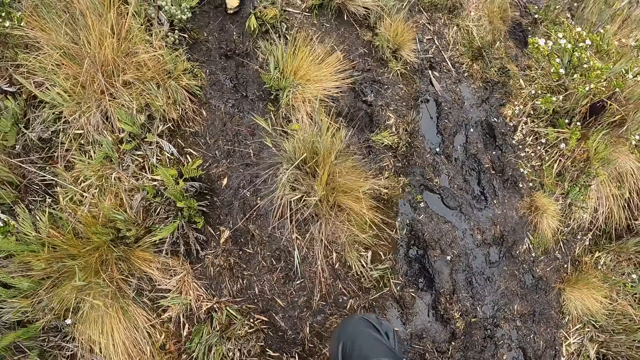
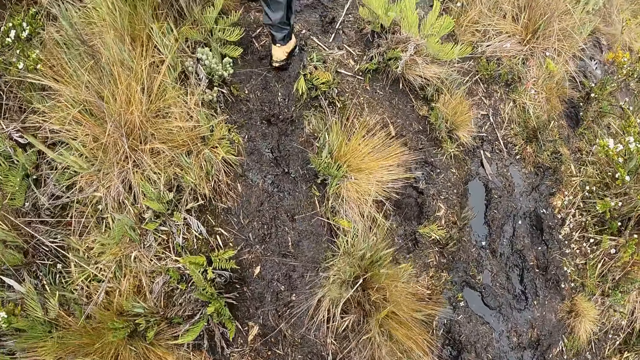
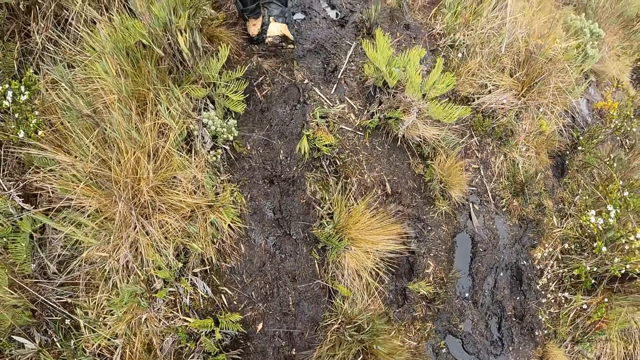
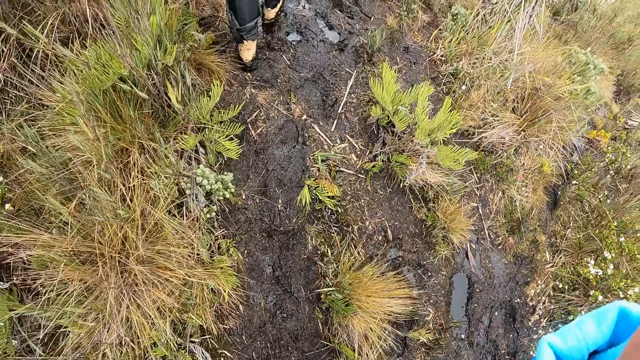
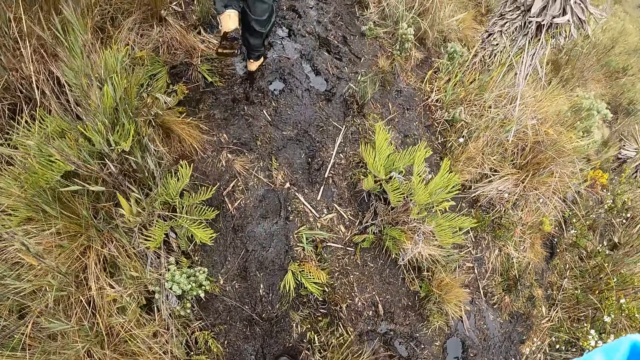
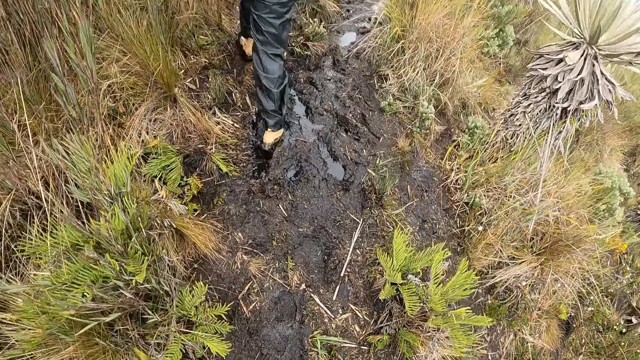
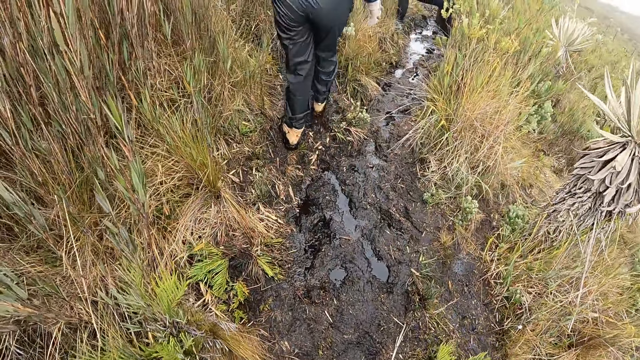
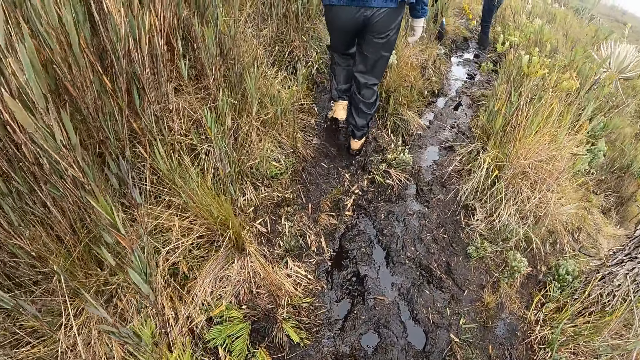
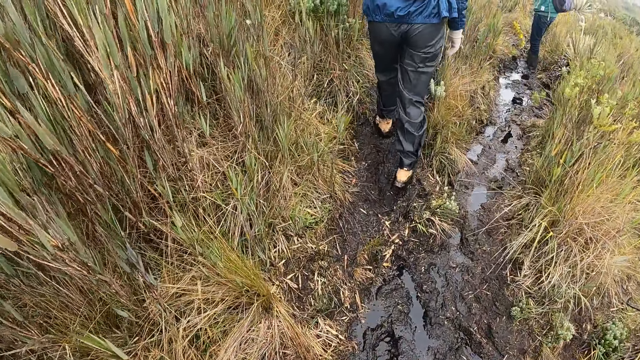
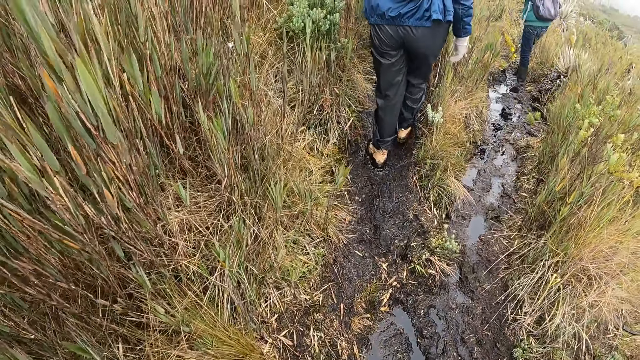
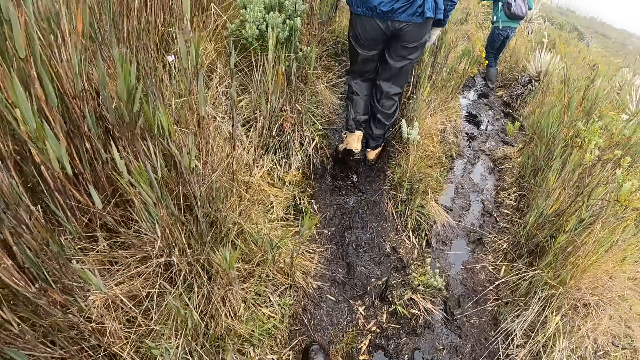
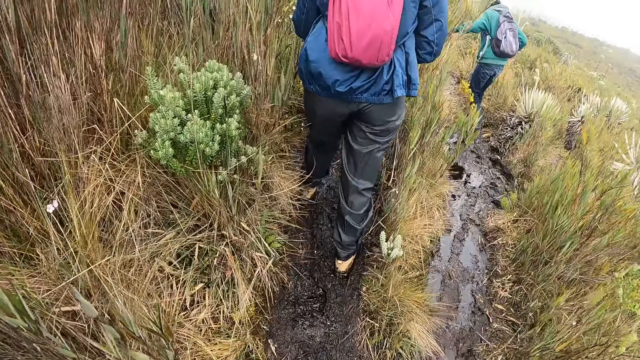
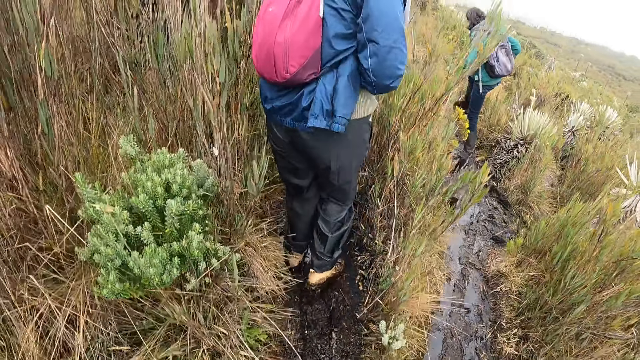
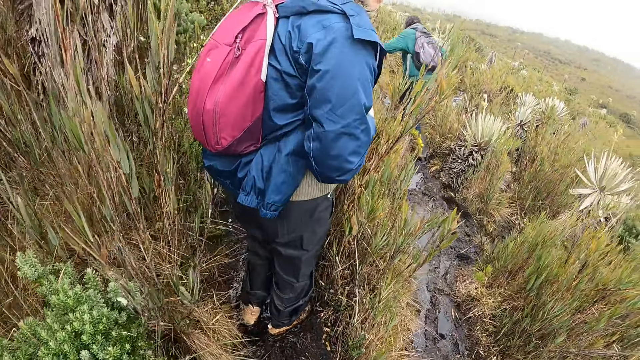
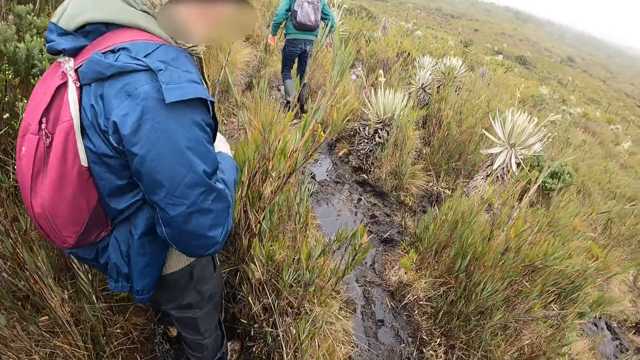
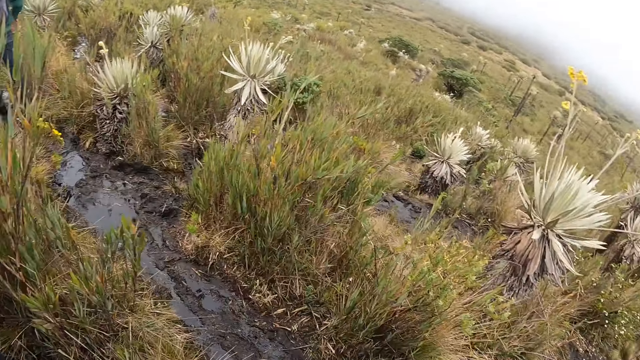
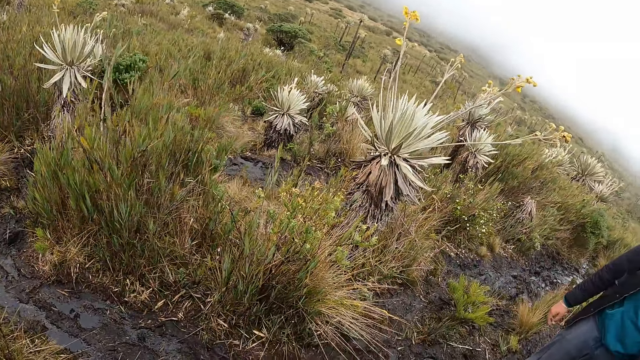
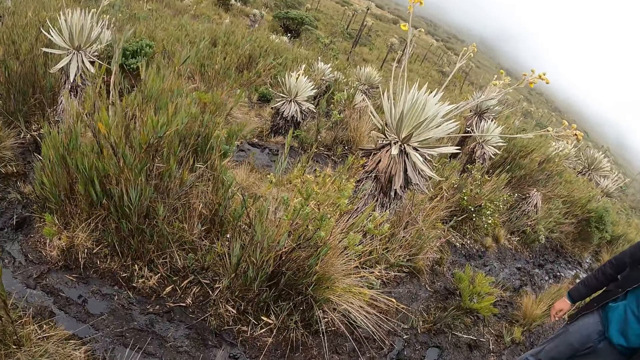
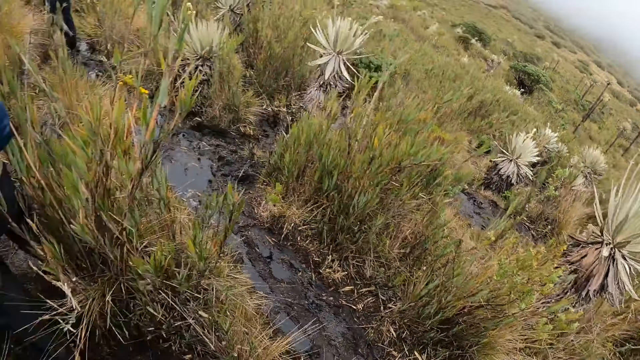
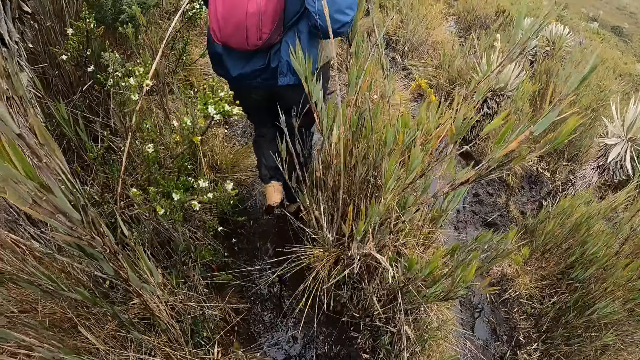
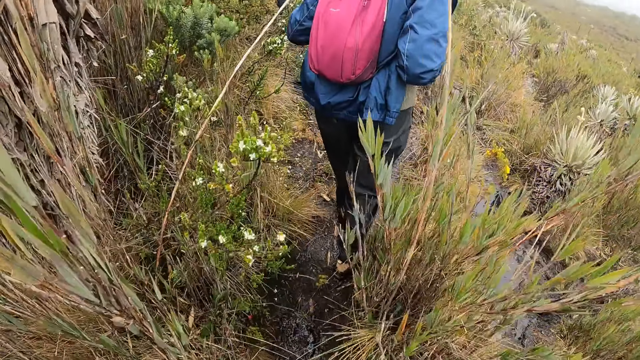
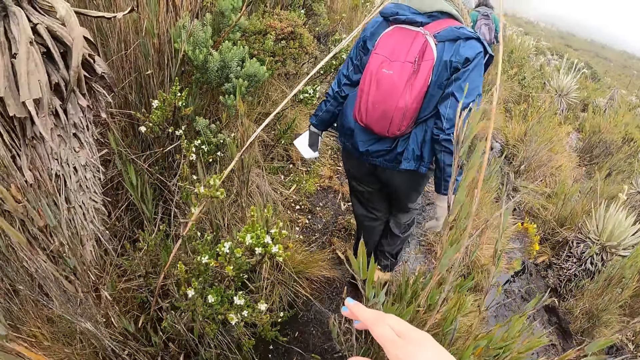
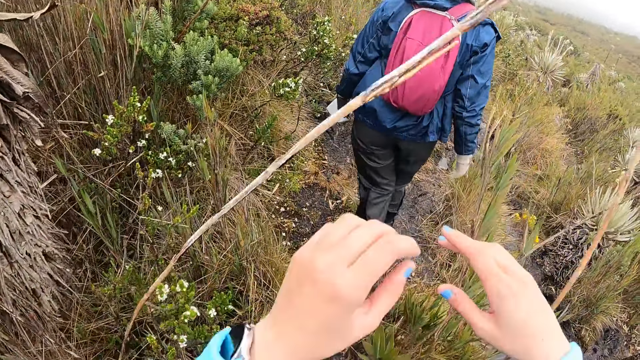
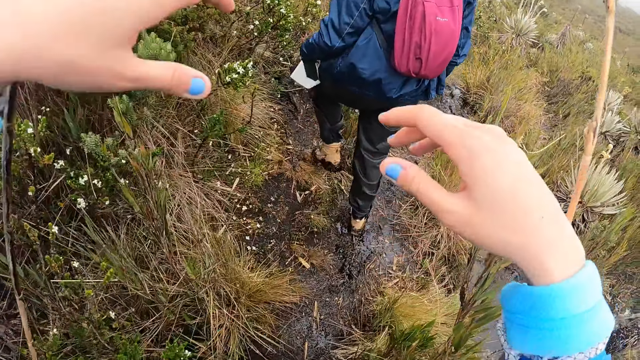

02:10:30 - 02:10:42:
The camera wearer adjusts the camera on her head with both hands.

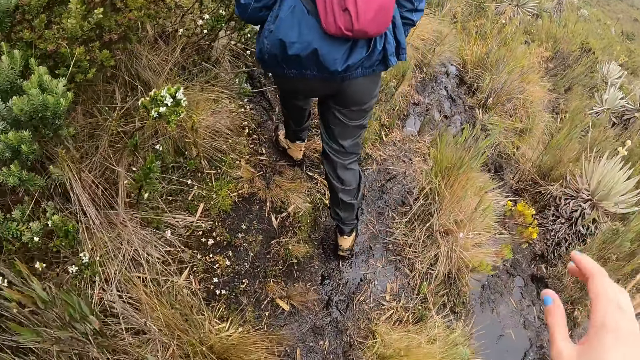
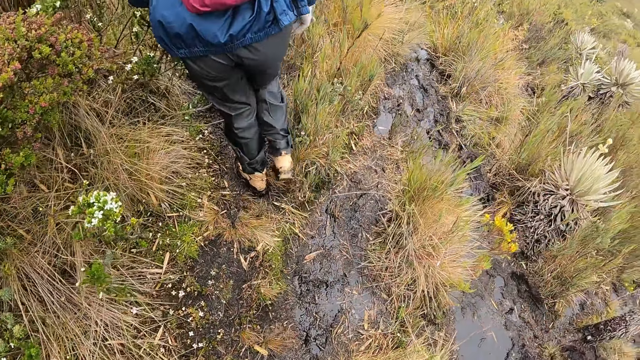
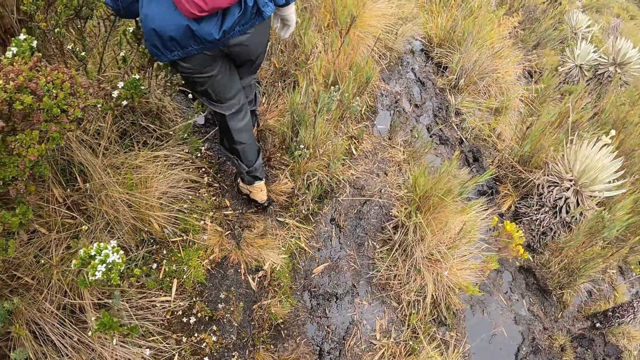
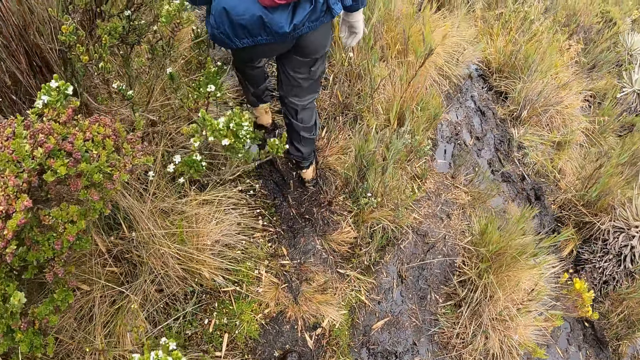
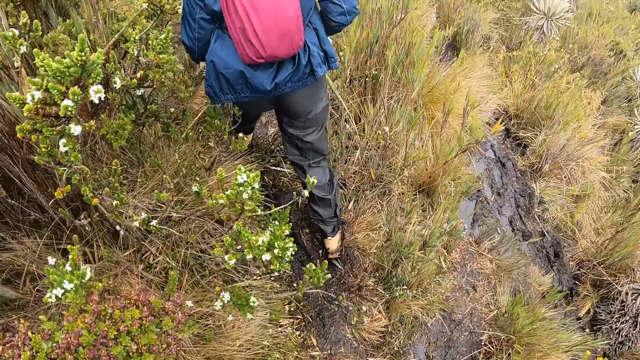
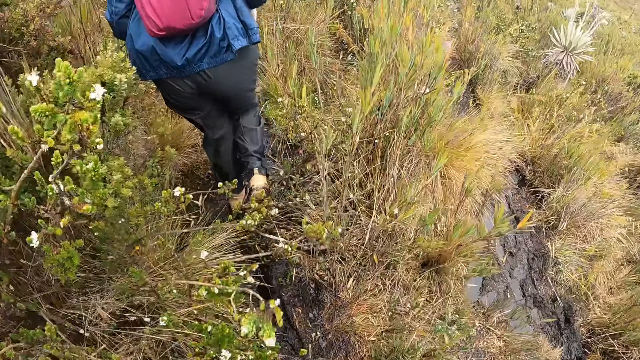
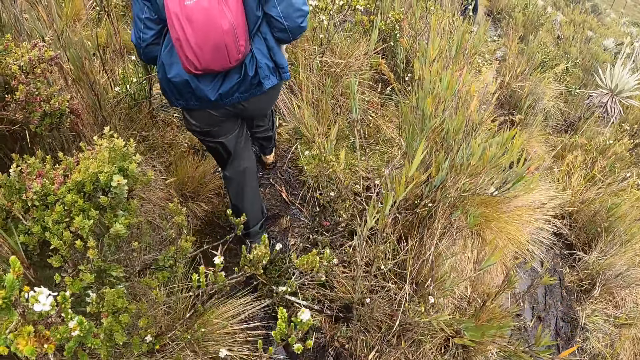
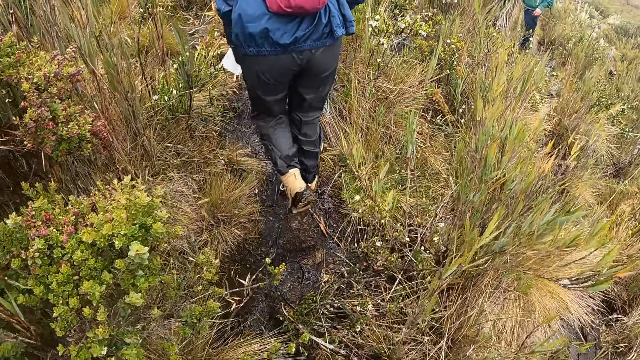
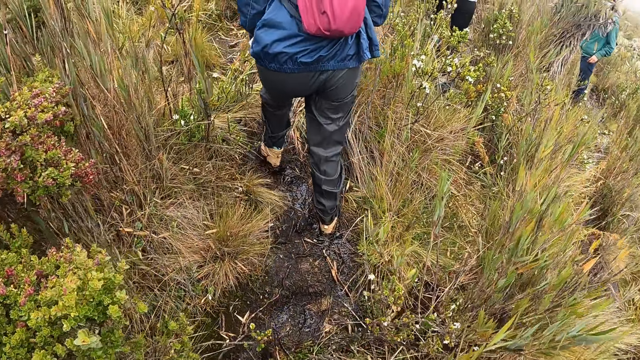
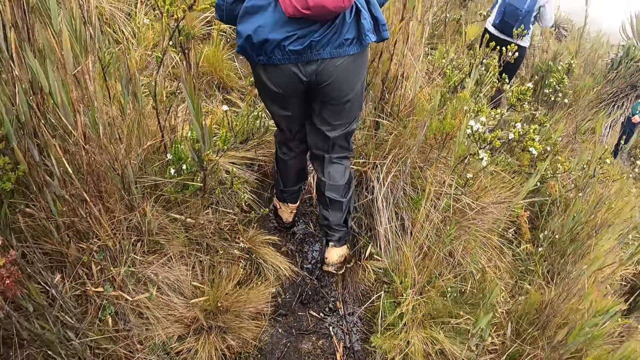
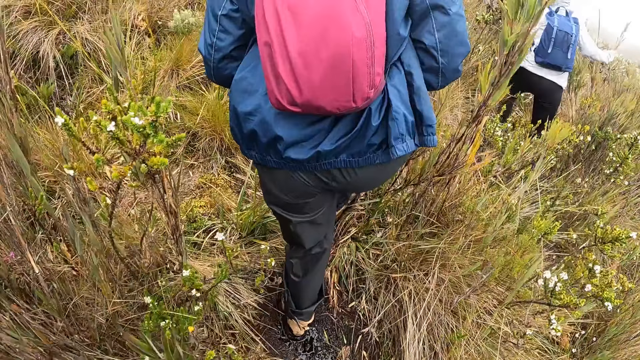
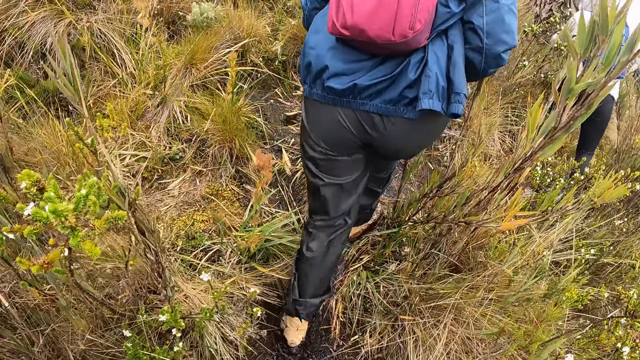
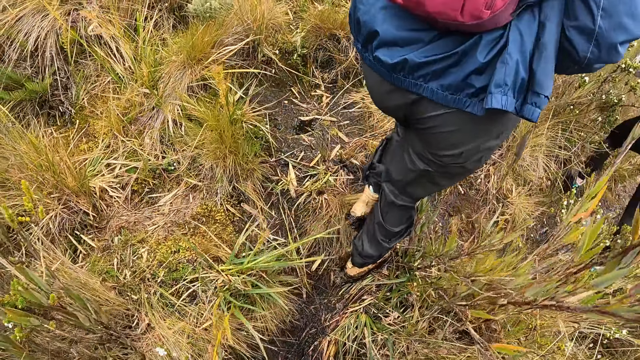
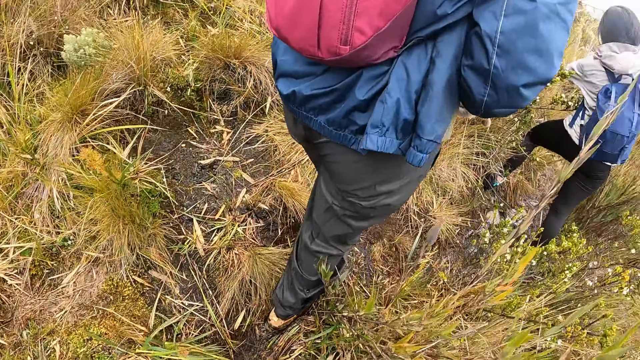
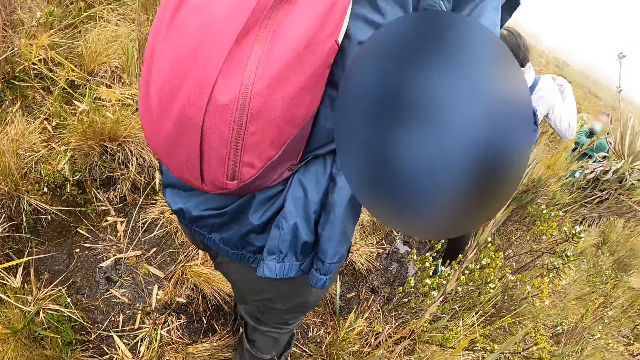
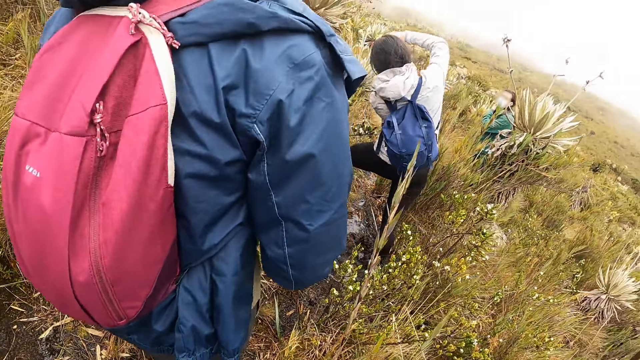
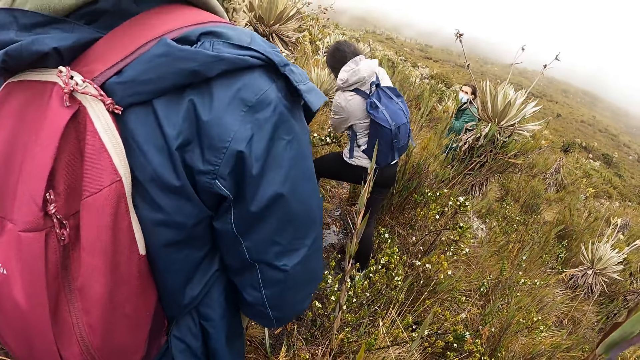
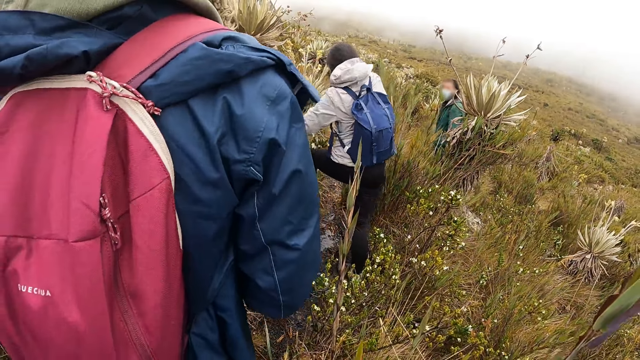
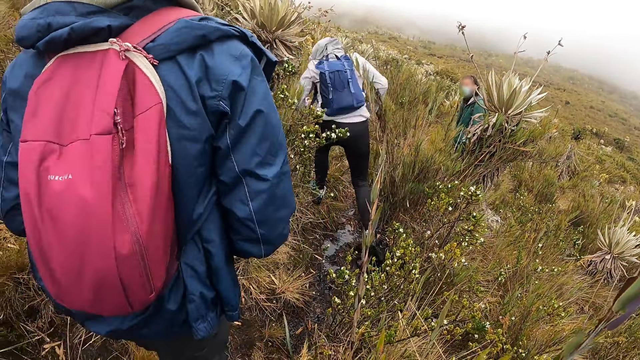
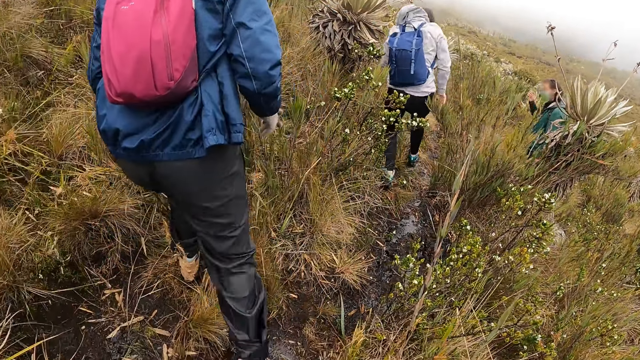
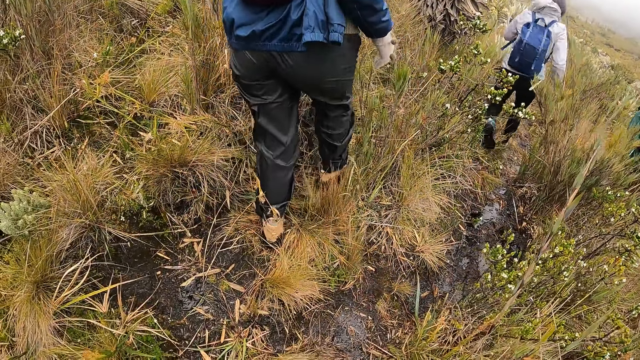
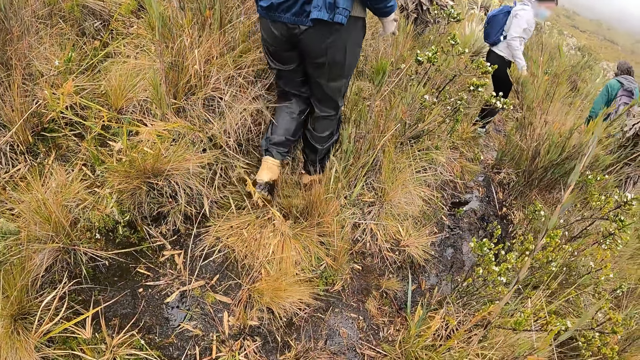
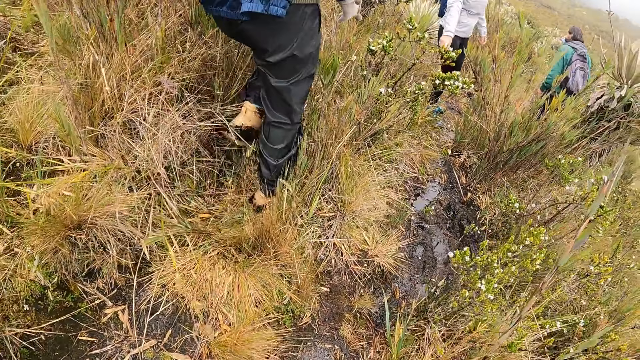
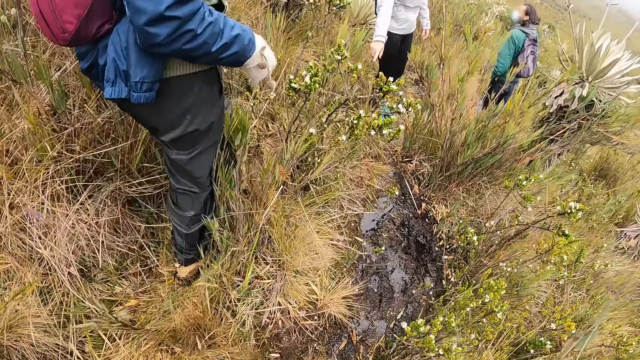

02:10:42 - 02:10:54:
A woman moves a plant with her right hand. The woman moves the plant with both hands.
